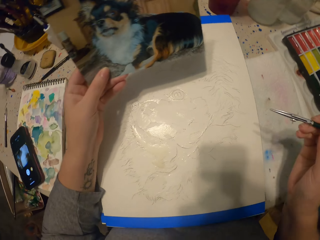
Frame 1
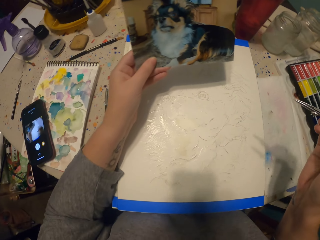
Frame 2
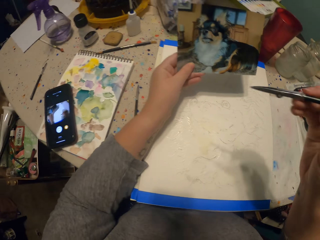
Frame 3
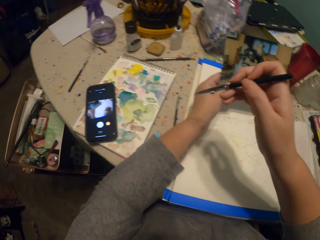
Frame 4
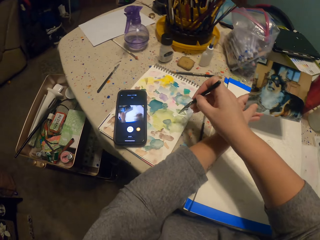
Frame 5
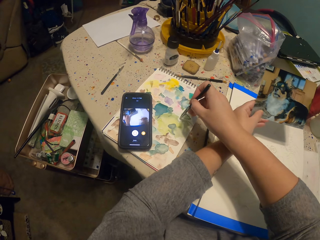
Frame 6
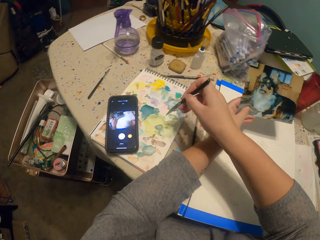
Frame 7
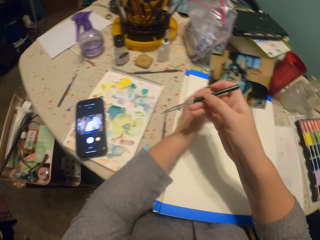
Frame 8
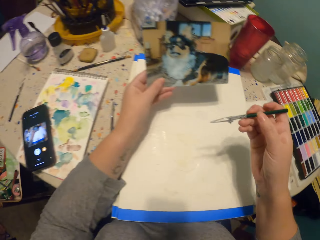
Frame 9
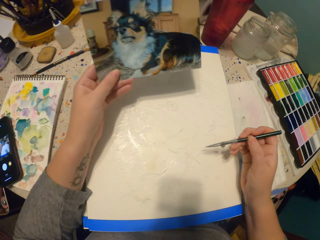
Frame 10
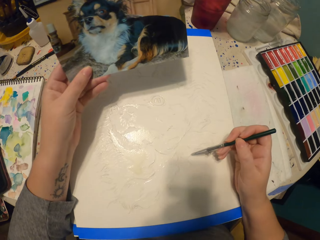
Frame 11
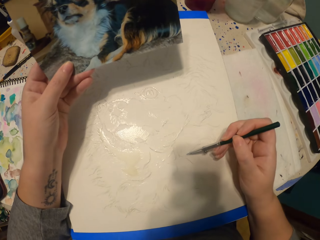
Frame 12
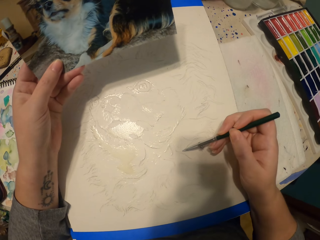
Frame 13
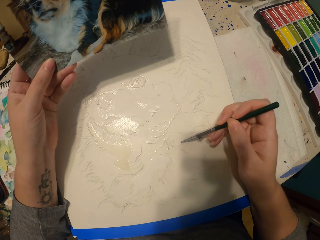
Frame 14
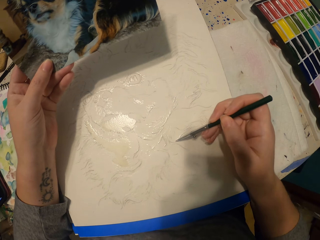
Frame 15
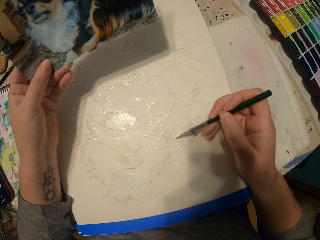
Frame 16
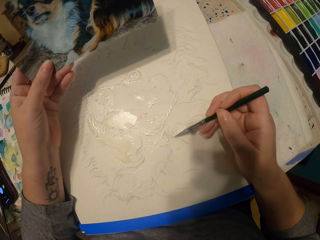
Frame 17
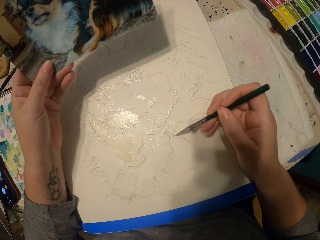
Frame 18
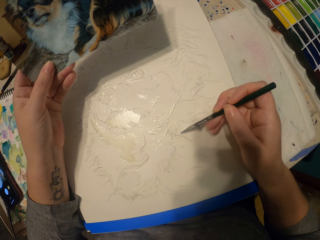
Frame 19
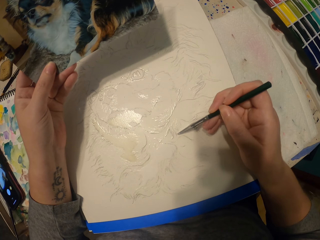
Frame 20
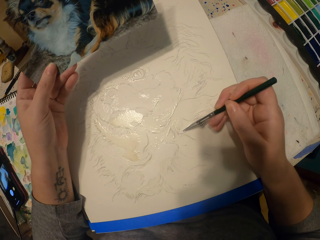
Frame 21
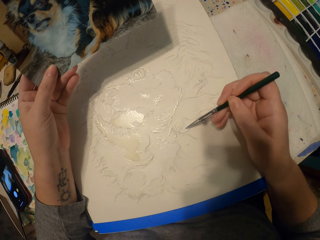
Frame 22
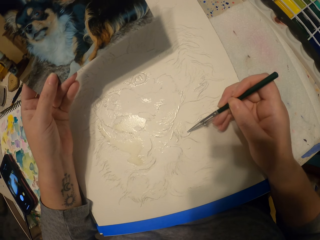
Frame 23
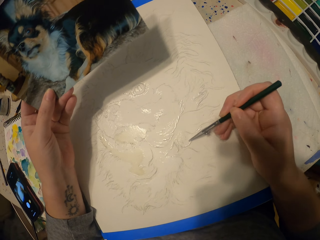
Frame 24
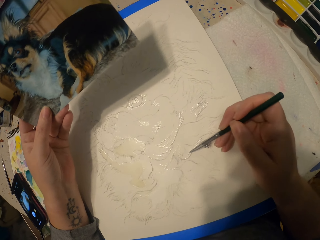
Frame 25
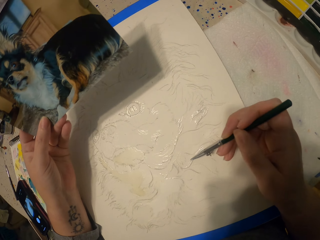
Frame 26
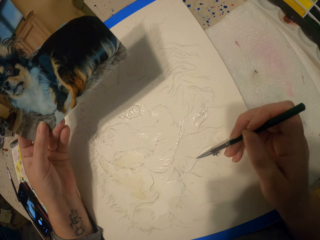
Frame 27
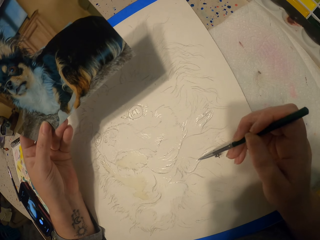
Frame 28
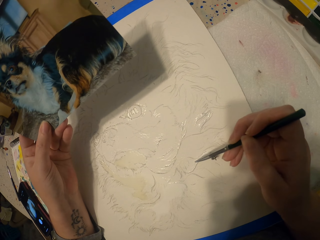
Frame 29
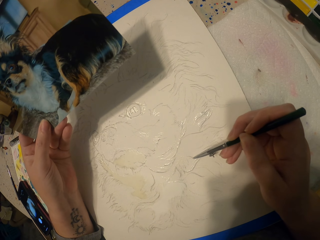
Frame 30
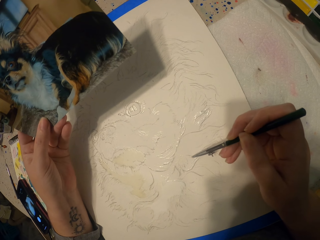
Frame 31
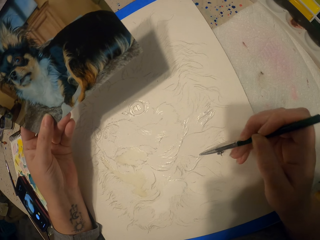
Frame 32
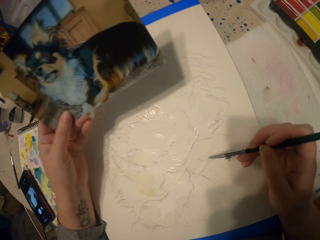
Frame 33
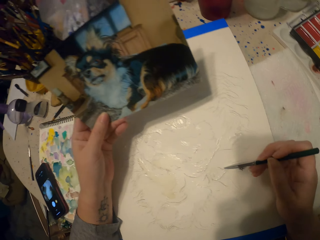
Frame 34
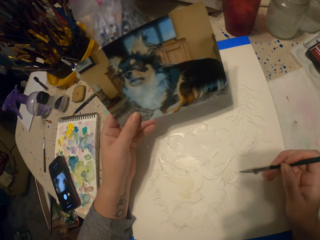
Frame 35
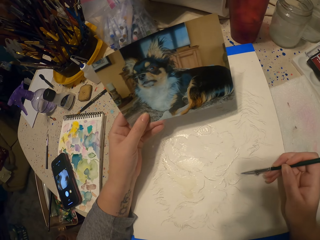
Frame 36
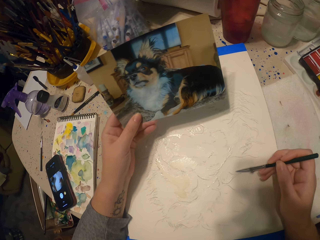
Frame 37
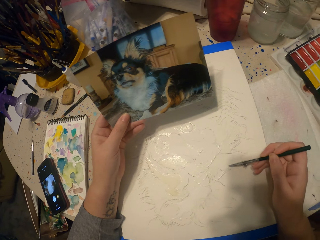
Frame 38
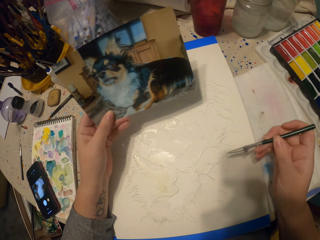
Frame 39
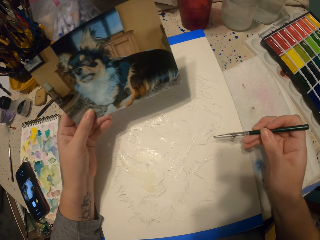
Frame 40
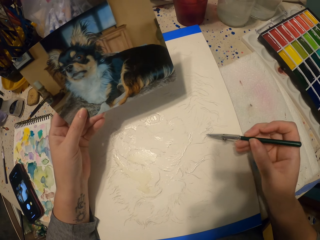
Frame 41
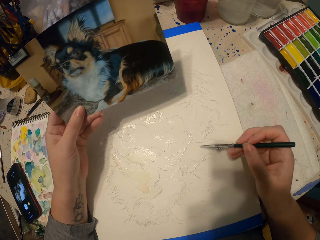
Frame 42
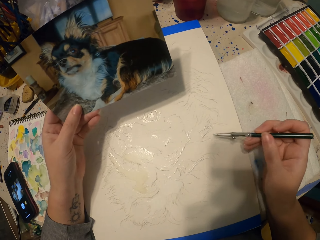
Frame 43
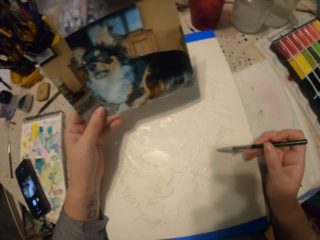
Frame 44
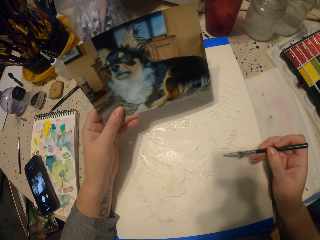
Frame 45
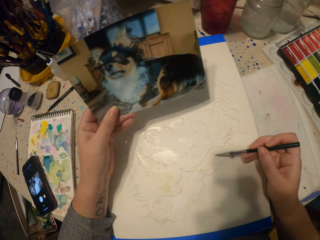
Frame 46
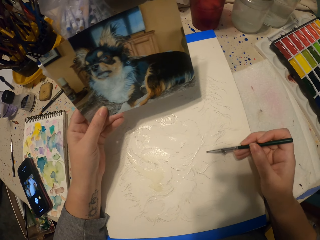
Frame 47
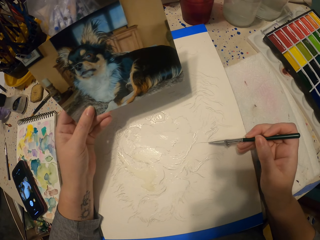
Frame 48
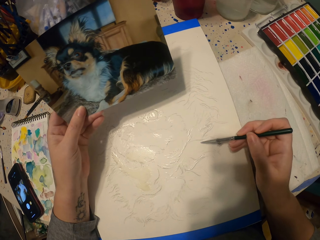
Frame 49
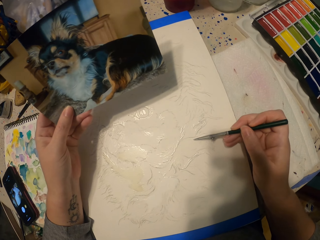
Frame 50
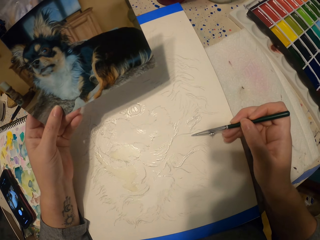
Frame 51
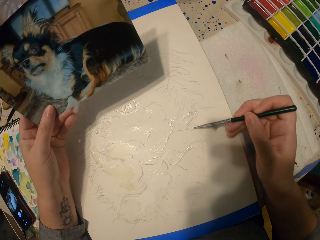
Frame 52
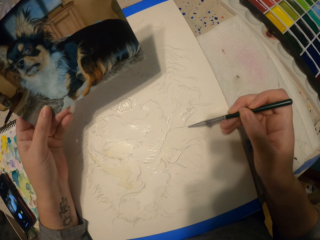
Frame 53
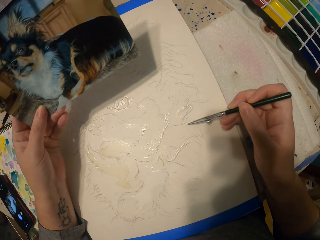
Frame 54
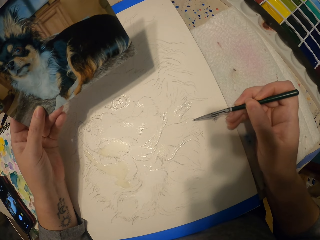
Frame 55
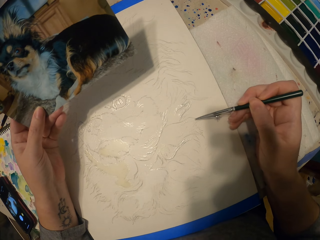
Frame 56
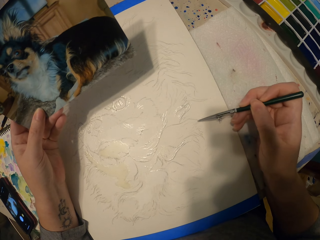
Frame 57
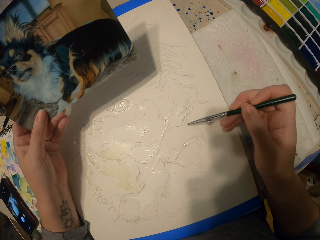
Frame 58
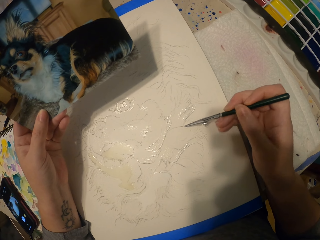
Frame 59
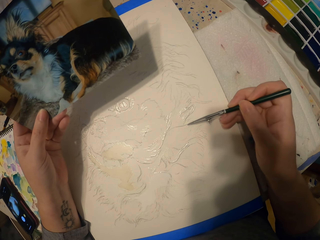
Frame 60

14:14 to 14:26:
The camera wearer dips the painting pencil in the ink. They paint a picture.

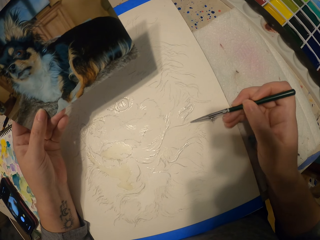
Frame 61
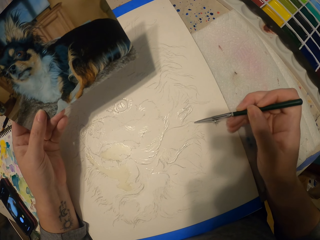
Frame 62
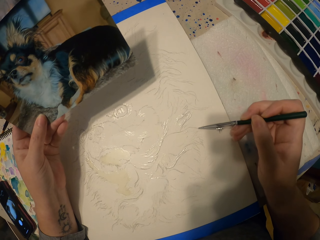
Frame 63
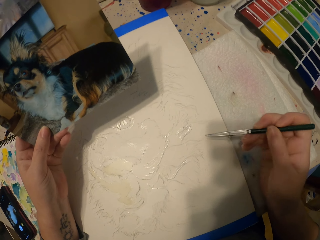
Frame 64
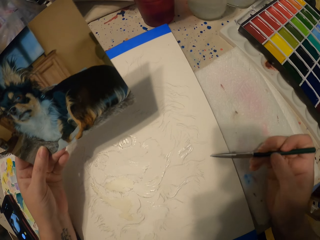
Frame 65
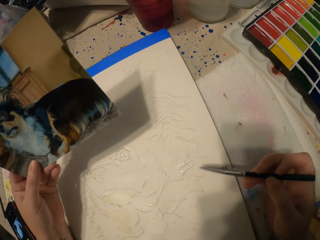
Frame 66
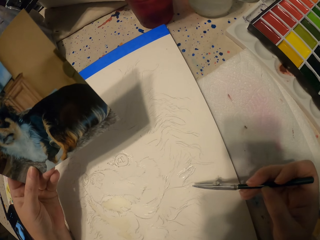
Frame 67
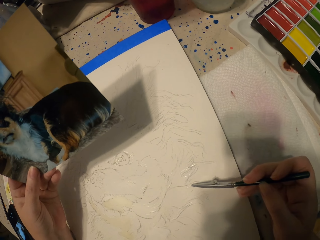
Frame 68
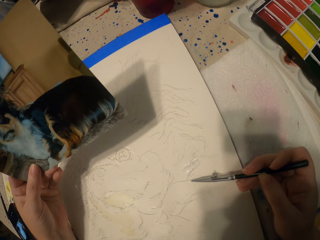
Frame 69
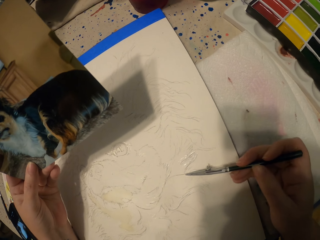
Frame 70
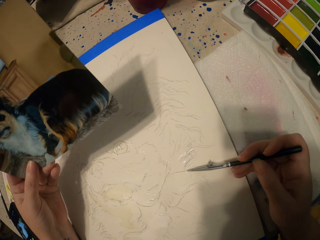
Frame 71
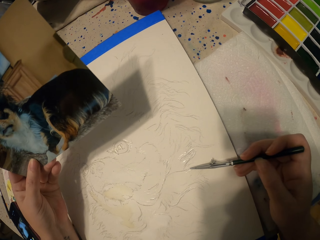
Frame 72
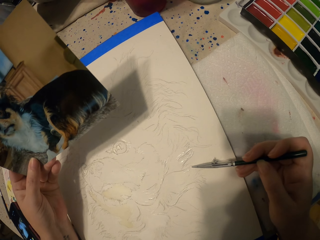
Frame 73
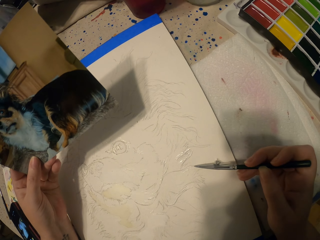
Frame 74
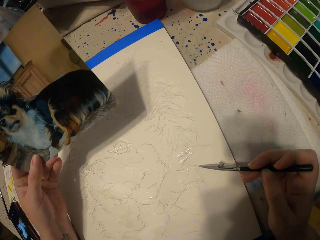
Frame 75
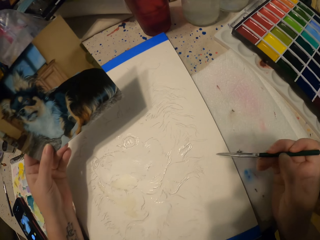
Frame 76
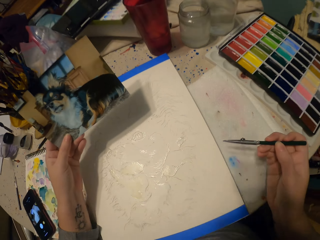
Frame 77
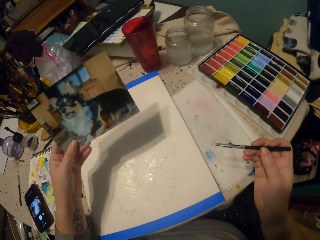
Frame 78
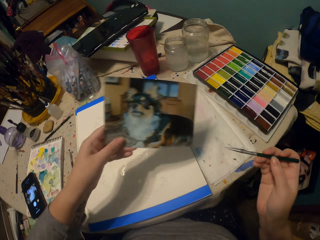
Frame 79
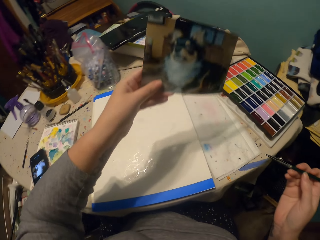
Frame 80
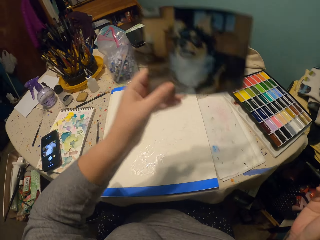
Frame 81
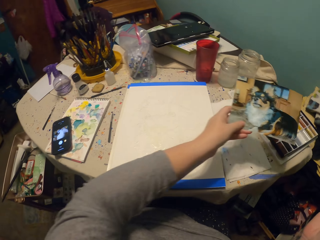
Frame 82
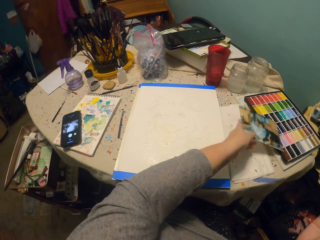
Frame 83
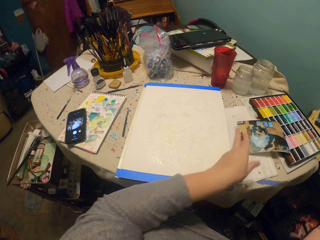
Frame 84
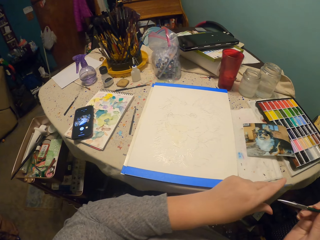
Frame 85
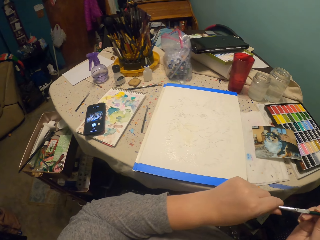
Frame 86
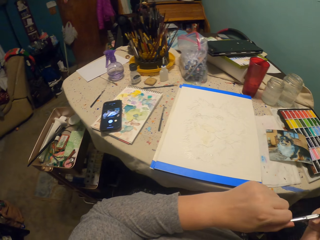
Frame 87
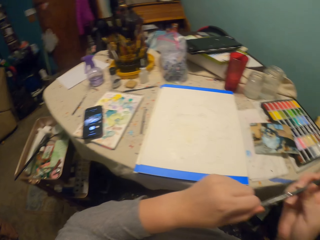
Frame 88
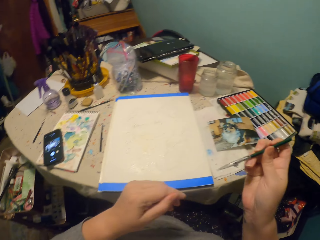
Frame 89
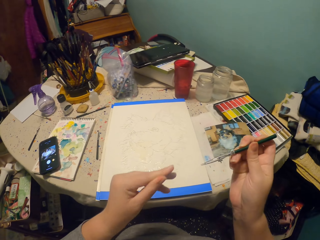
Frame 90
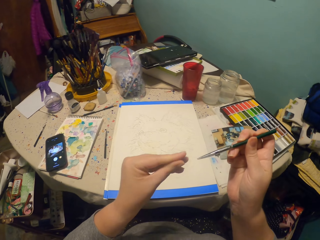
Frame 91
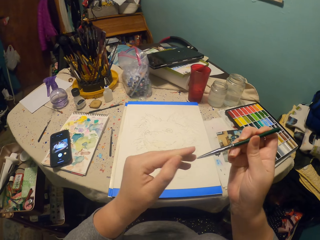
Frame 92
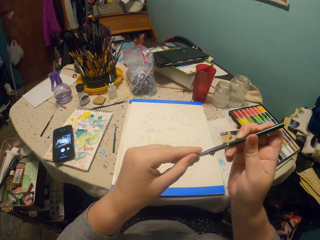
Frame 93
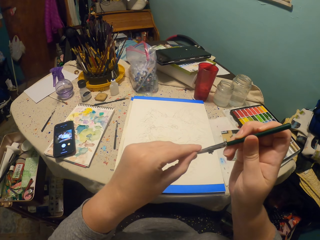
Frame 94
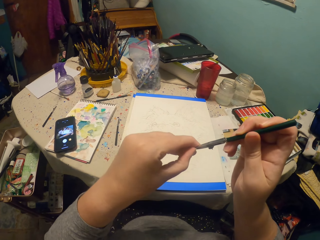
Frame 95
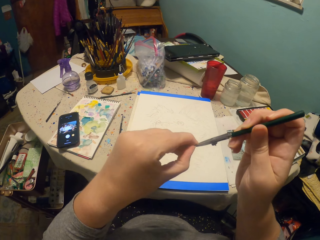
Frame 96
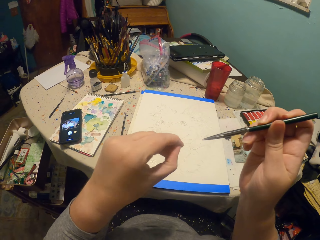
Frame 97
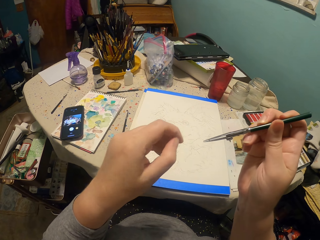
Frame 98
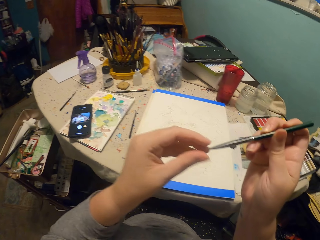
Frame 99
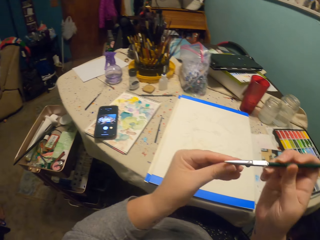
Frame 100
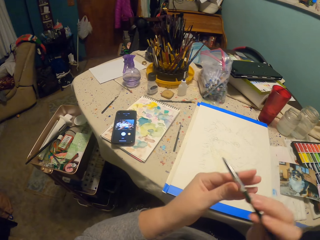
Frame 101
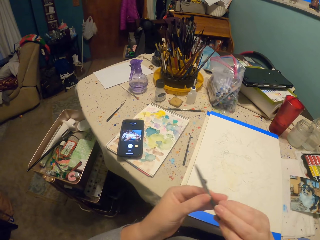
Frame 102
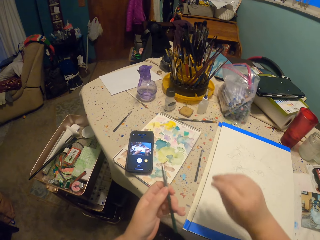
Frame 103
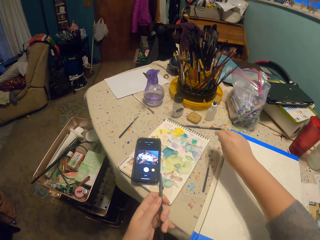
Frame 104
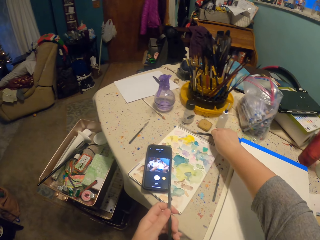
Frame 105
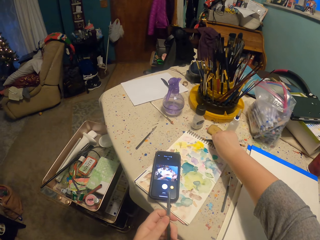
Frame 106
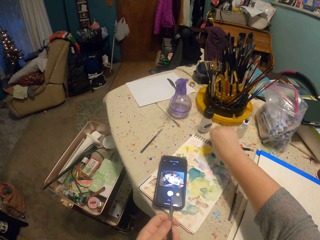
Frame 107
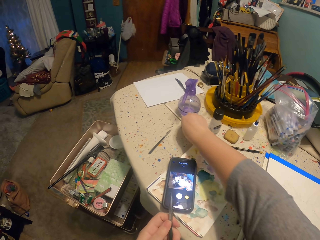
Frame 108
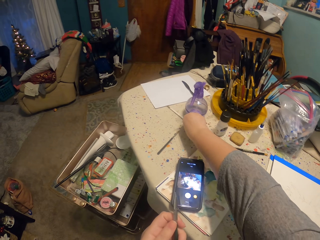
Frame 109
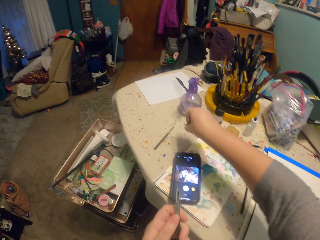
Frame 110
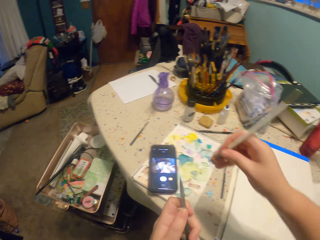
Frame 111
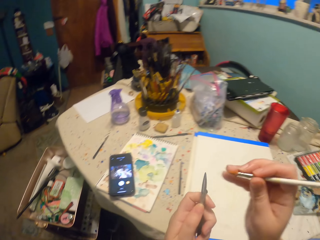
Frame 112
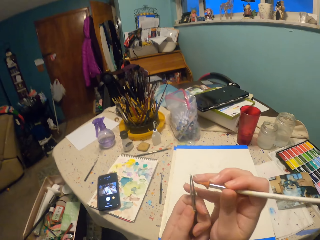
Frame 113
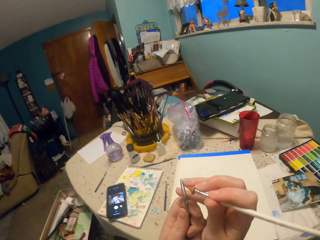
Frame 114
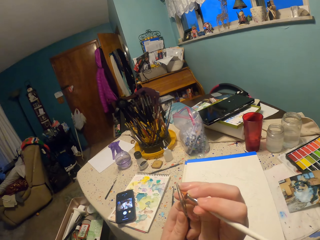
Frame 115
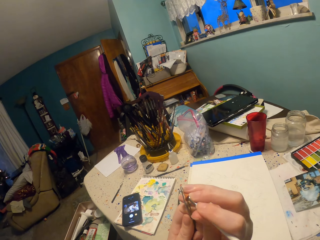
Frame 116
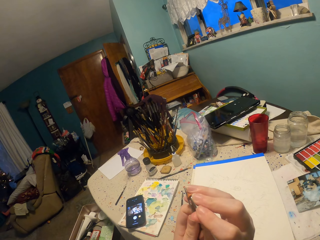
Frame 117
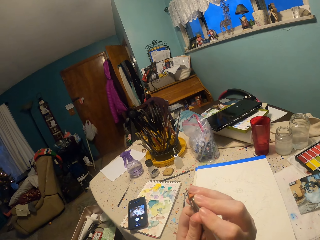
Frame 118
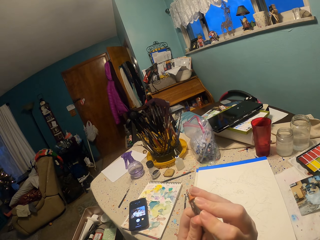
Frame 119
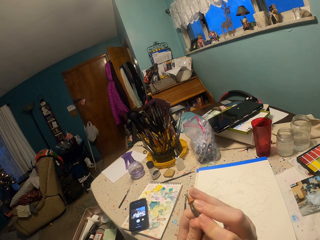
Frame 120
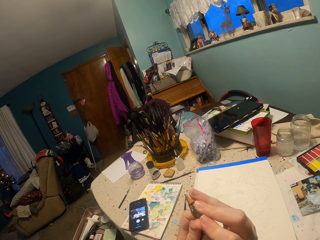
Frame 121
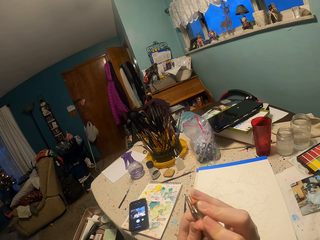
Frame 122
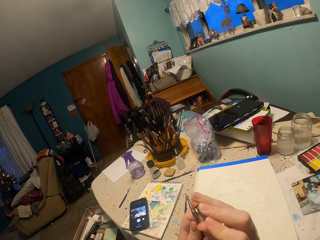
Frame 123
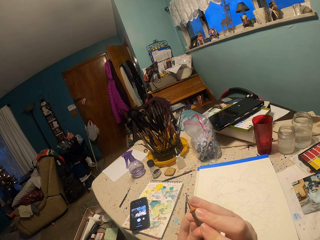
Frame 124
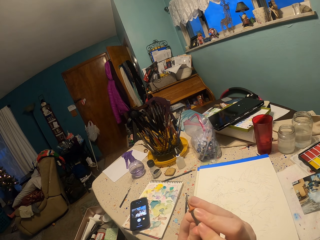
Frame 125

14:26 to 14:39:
The camera wearer puts the photograph on the table. They wipe the tip of the pencil. They move their hand. They pick up something. They fix a painting pencil.
